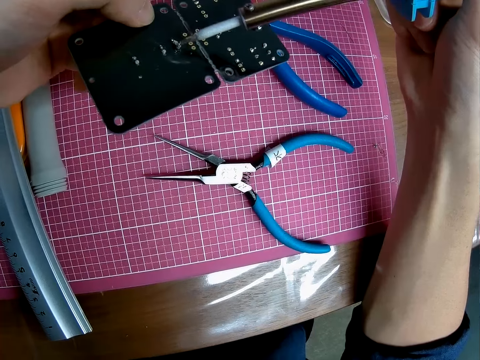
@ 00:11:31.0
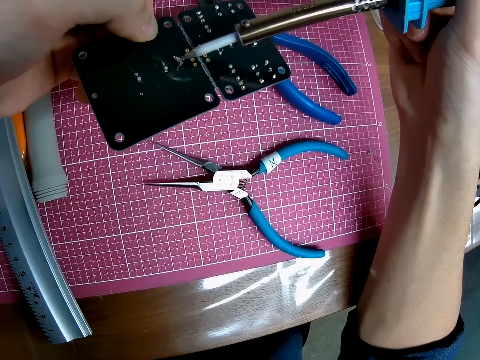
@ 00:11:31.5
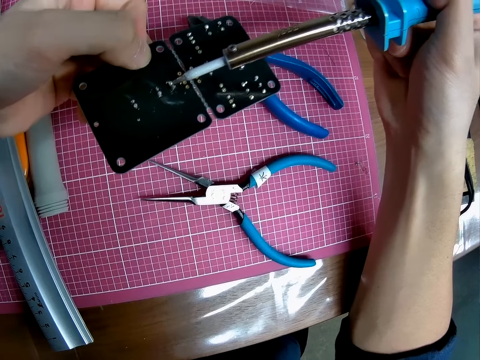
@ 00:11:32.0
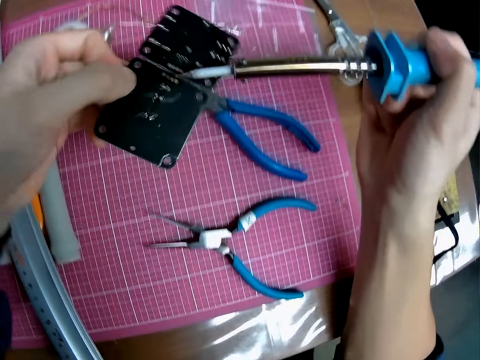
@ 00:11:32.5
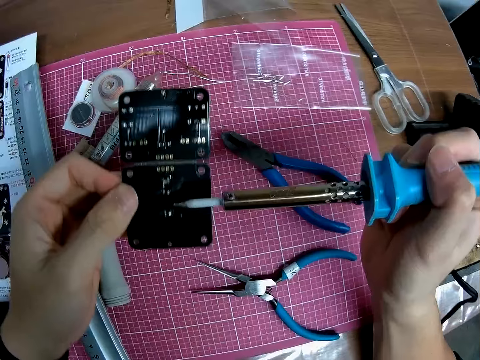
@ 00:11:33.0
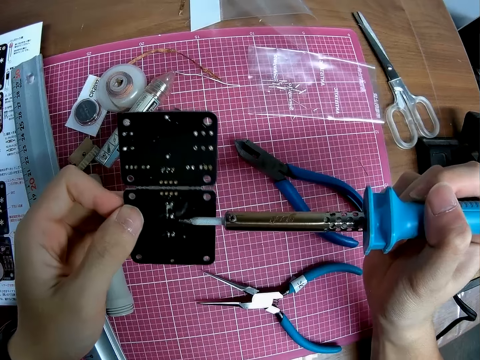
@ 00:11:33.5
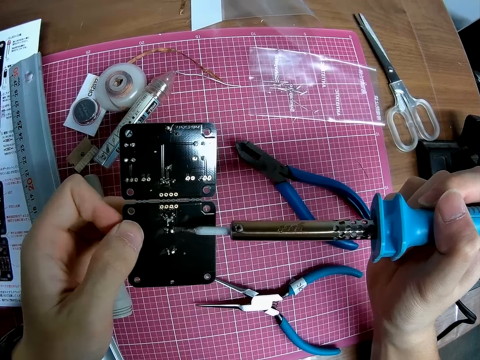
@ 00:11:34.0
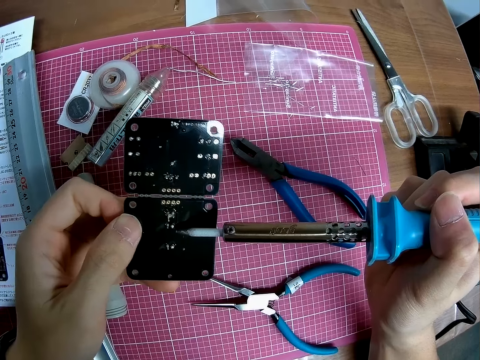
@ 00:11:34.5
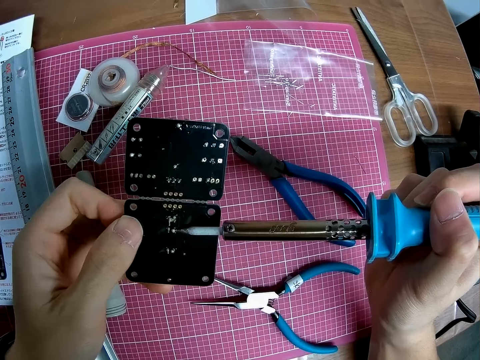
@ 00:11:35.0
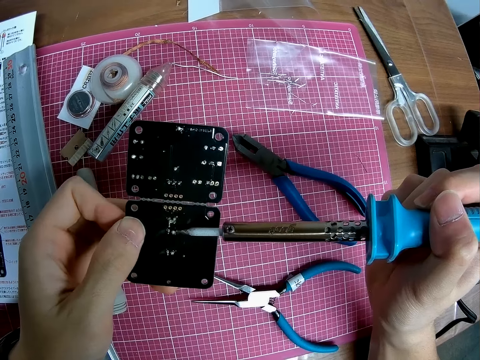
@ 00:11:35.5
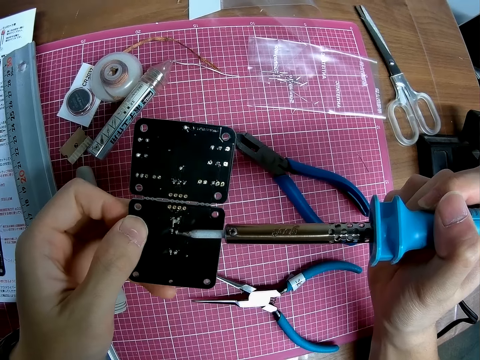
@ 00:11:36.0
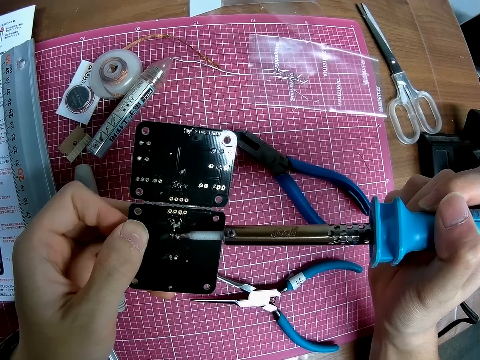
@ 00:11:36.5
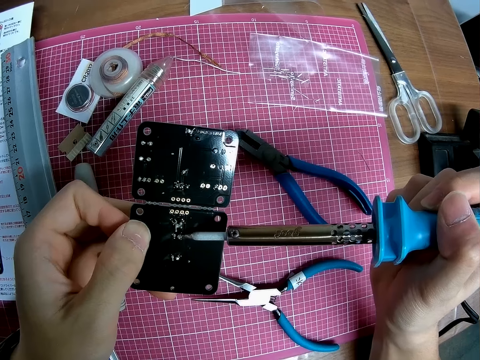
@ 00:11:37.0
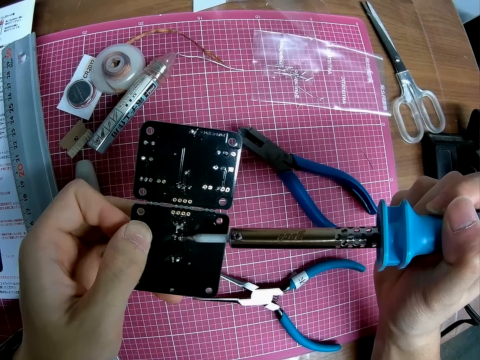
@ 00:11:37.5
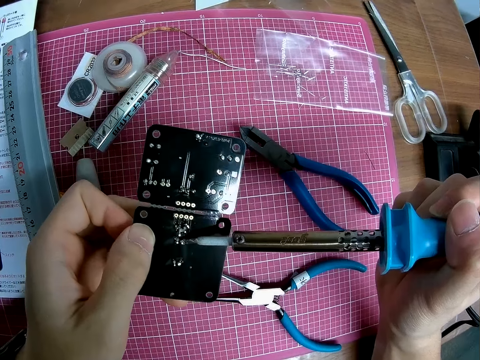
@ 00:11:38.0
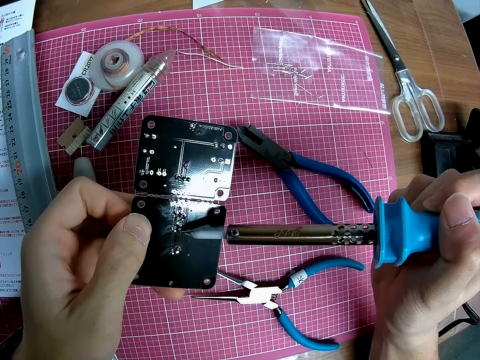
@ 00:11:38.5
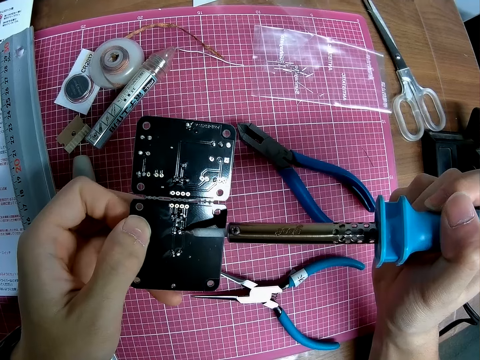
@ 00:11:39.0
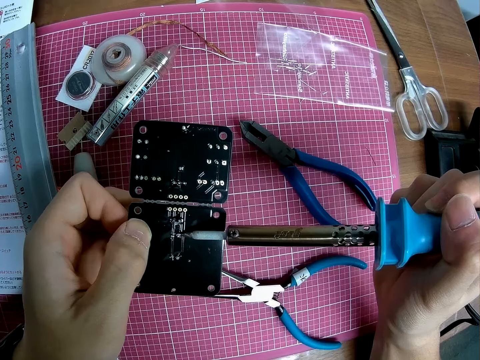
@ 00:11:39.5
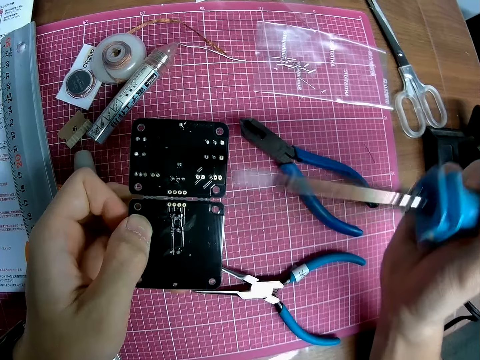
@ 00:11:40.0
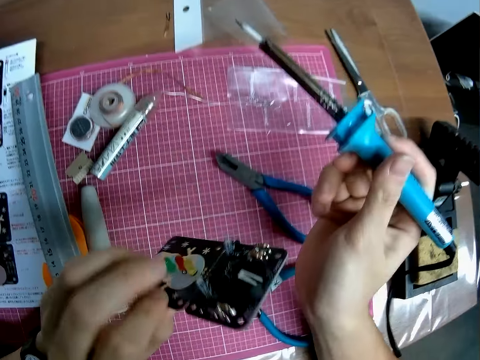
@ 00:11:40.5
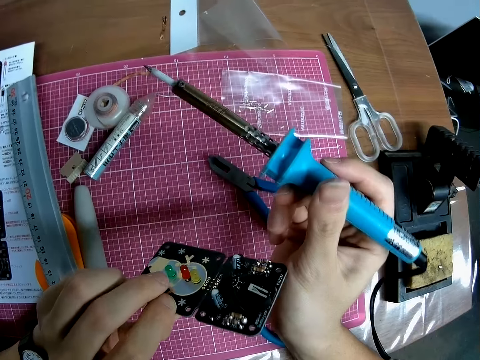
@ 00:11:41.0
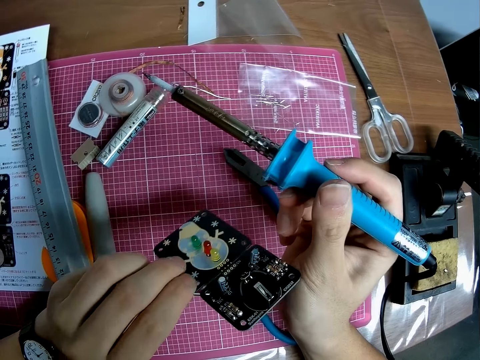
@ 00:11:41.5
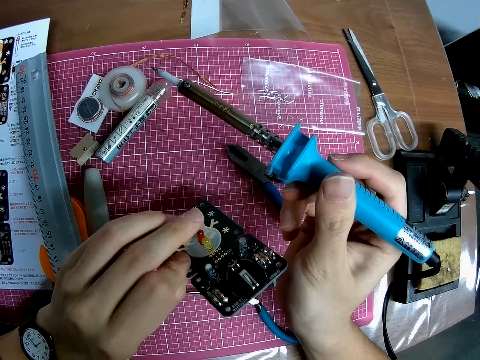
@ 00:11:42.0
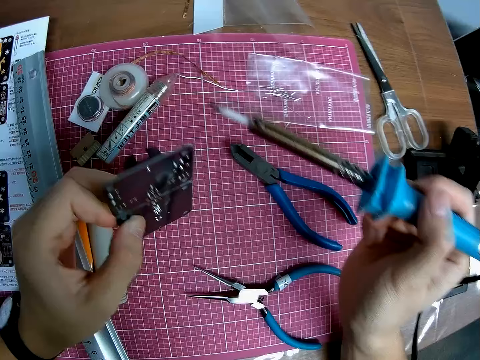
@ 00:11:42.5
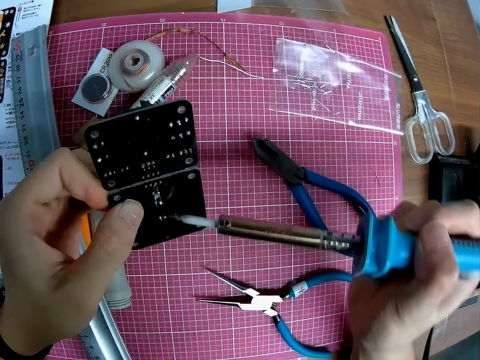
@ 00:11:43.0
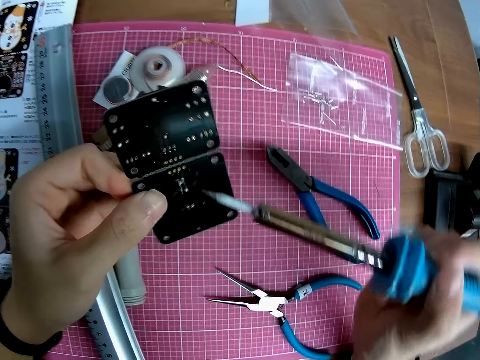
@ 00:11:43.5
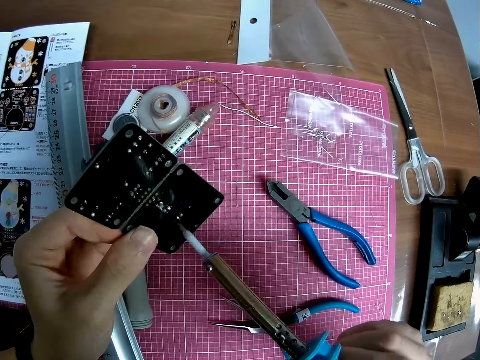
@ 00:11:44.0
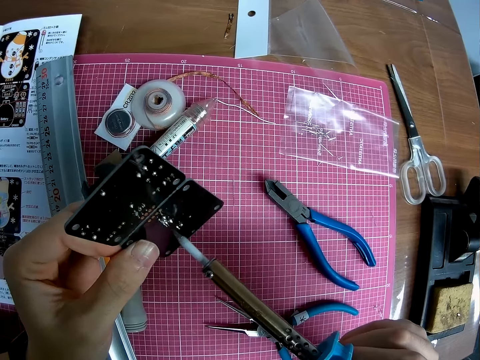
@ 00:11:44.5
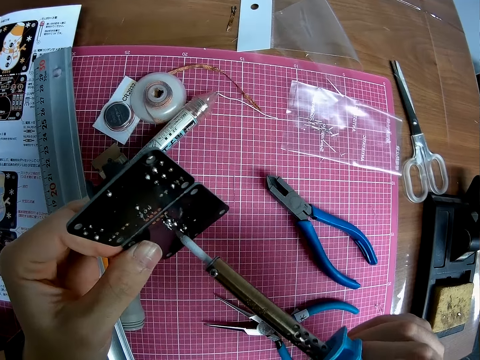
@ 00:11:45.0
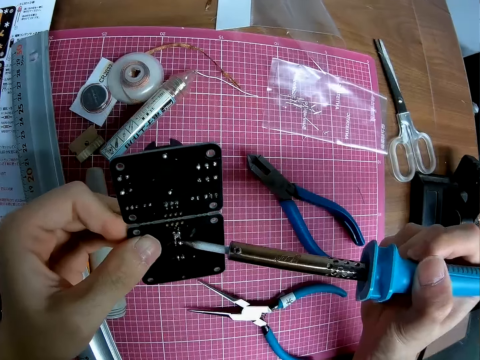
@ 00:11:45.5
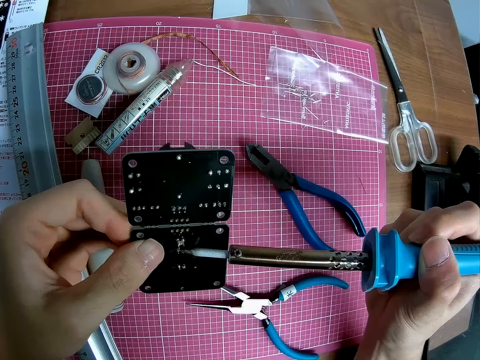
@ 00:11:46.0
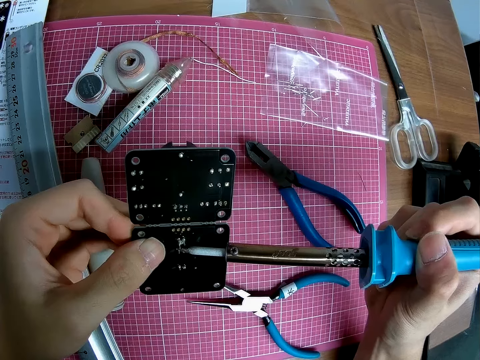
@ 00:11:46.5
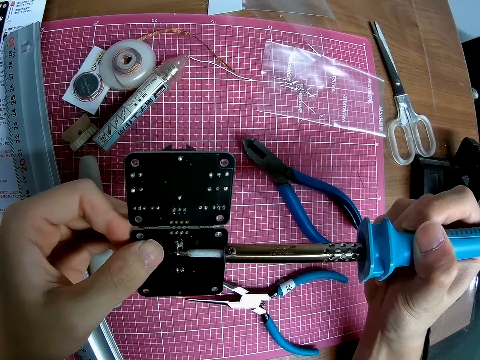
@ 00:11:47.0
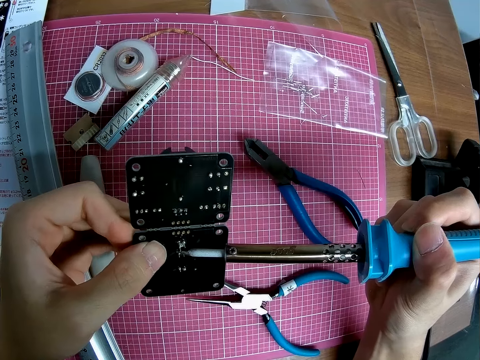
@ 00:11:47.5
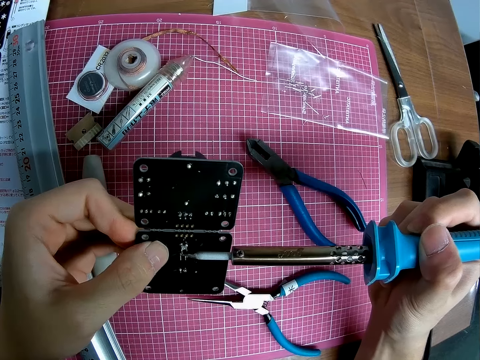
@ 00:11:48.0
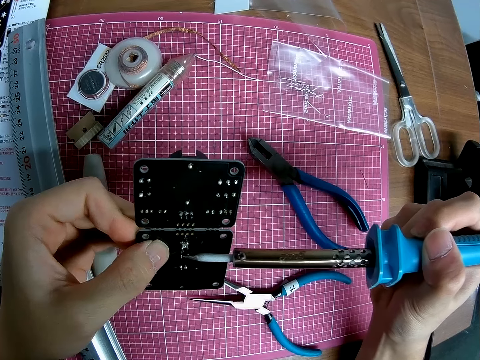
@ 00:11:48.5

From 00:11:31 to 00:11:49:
The camera wearer burns the solder wire remains with the soldering iron on the motherboard. They turn the motherboard. They burn the solder wire remains with the soldering iron on the motherboard. They turn the motherboard. They look at the motherboard. They turn the motherboard. They burn the solder wire remains with the soldering iron on the motherboard. They turn the motherboard. They burn the solder wire remains with the soldering iron on the motherboard.

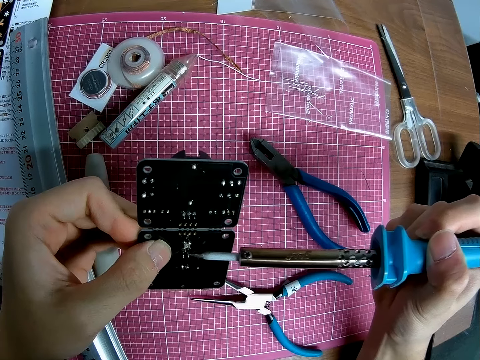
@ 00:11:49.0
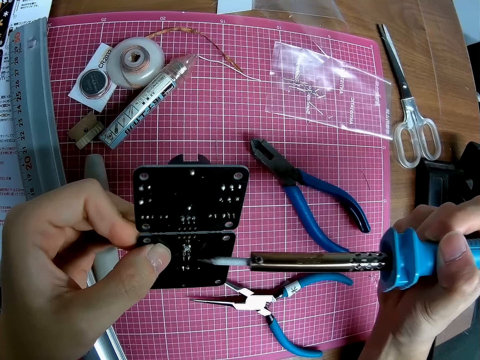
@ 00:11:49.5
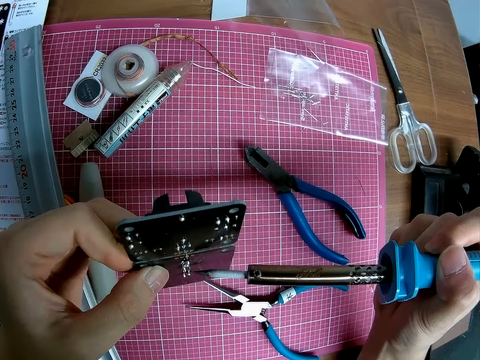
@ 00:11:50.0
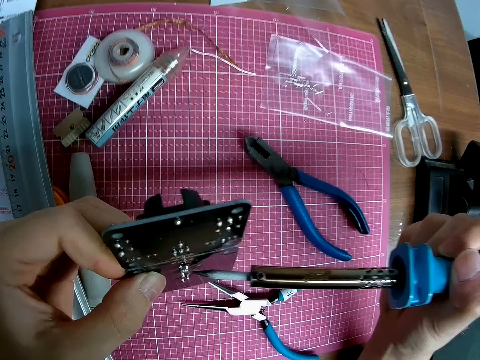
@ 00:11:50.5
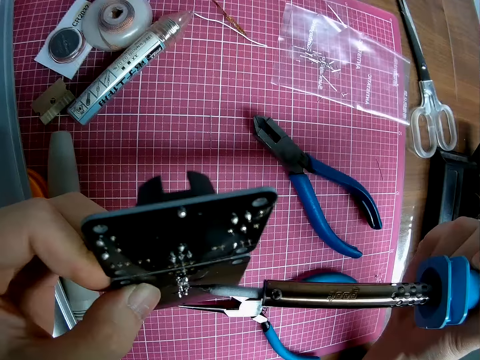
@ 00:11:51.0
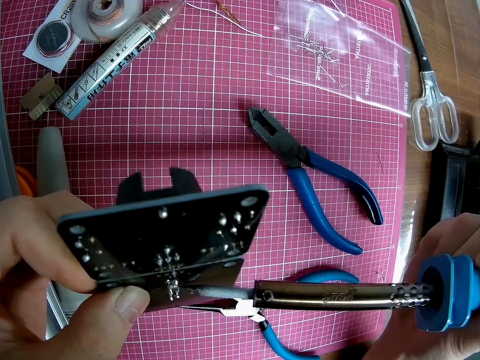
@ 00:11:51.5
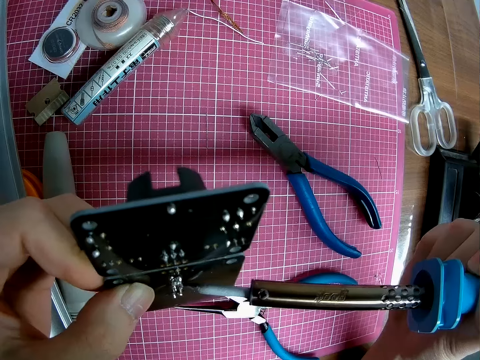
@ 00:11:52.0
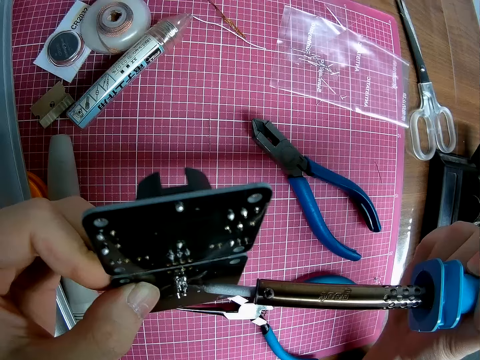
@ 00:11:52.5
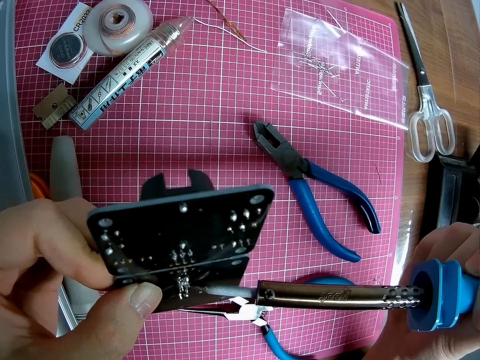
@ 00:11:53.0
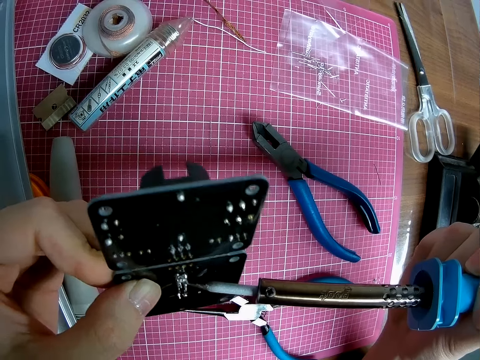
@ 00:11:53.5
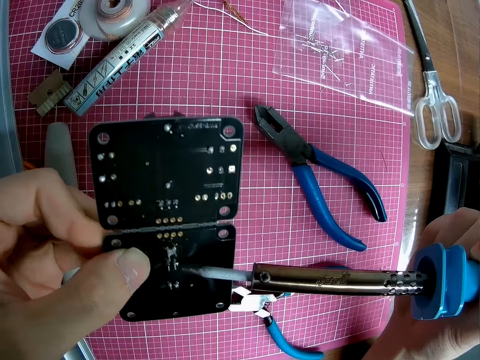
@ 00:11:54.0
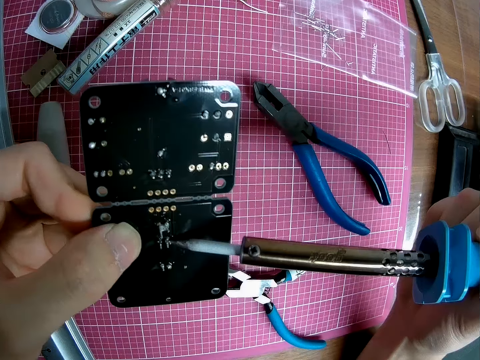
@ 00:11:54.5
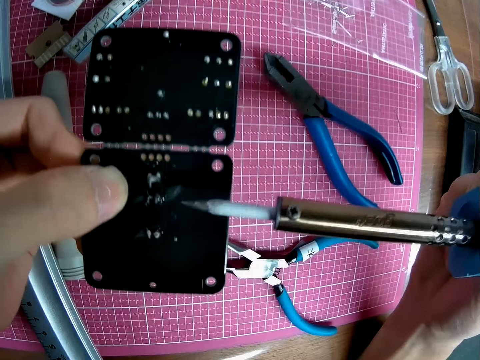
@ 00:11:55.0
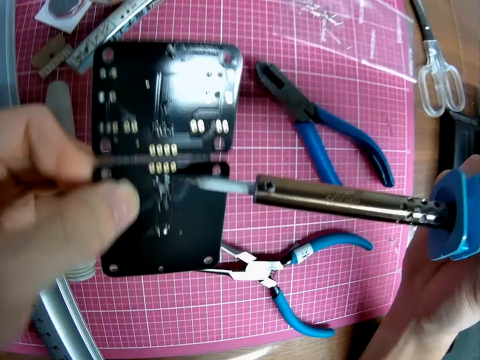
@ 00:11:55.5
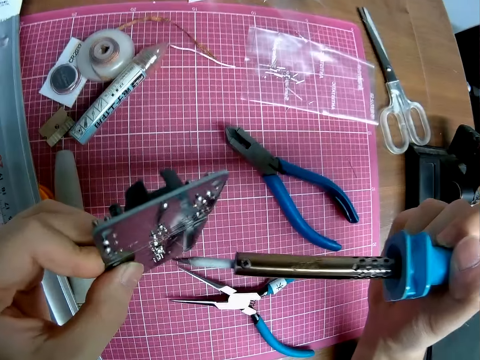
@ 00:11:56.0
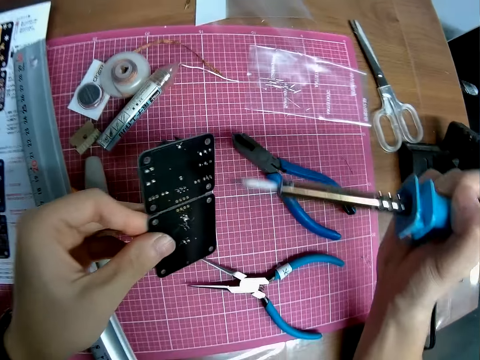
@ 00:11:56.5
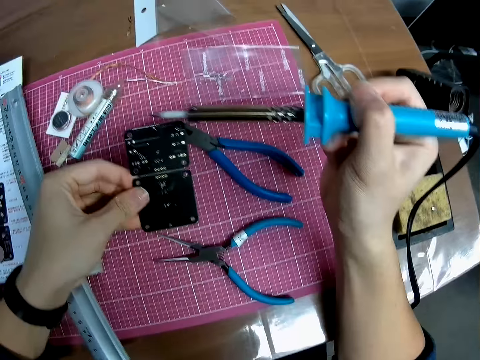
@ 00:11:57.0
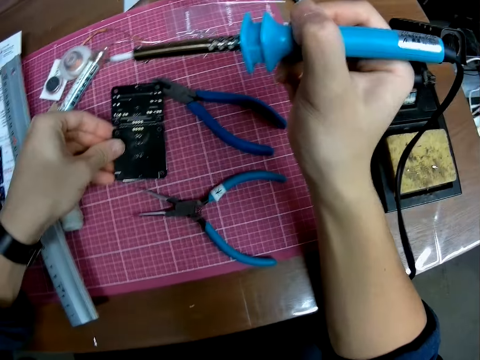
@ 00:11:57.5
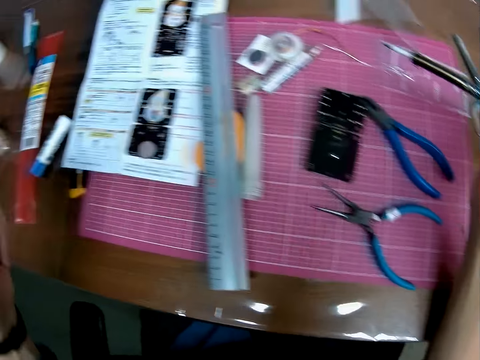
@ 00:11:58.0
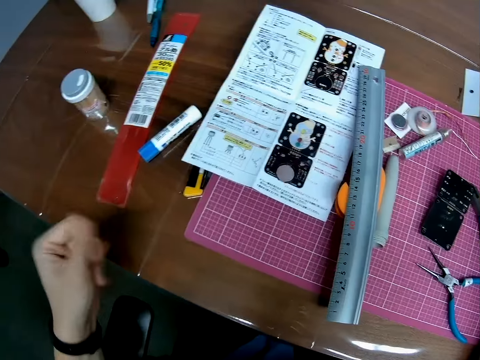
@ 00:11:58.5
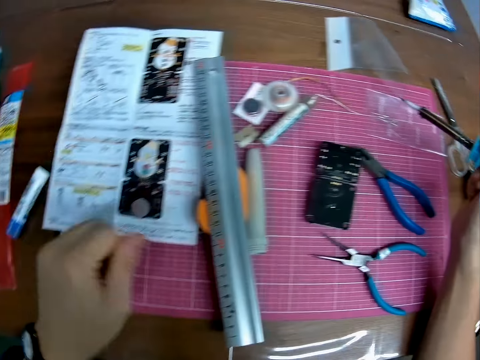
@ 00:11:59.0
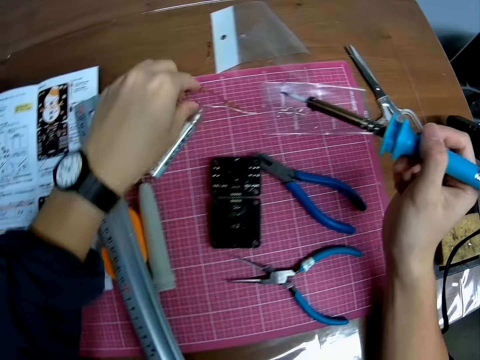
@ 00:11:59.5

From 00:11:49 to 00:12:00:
The camera wearer turns the motherboard. They put the motherboard on the cutting mat. They turn around, twist fingers and look around the table.
